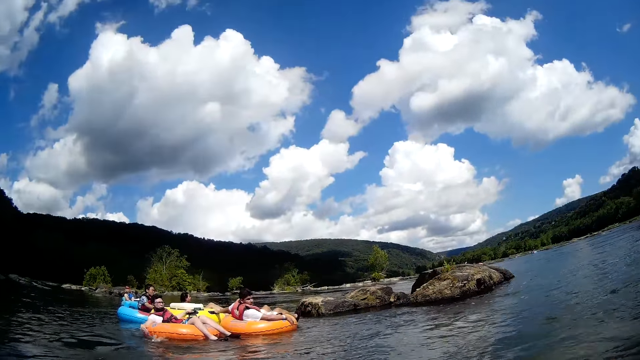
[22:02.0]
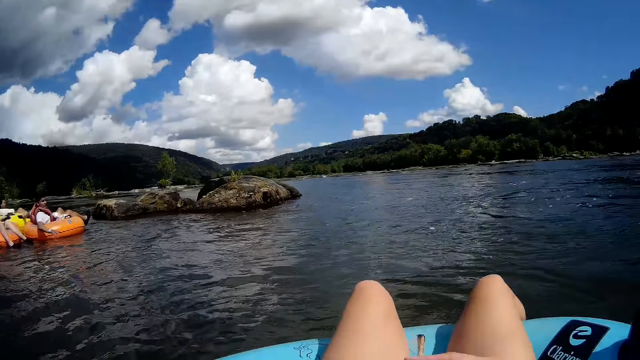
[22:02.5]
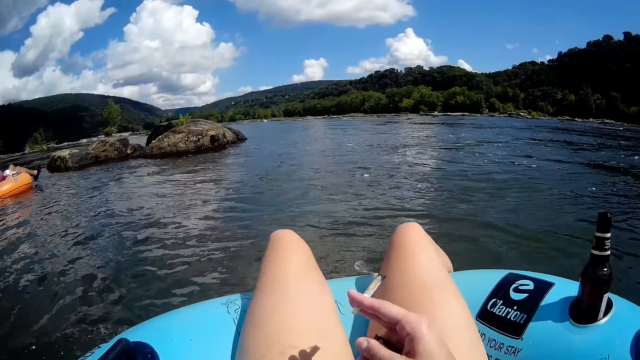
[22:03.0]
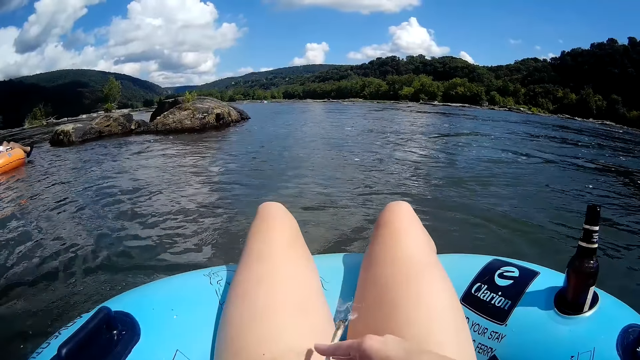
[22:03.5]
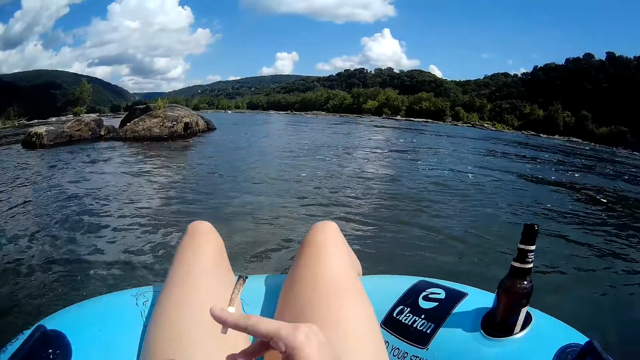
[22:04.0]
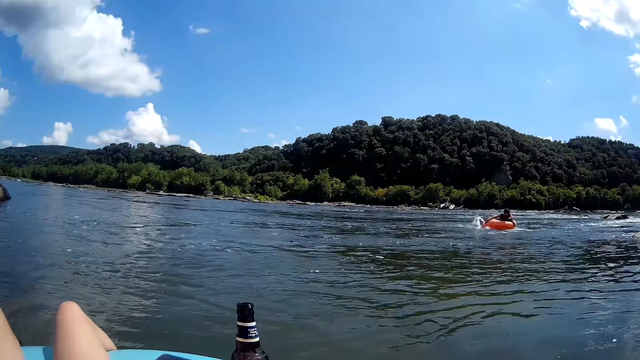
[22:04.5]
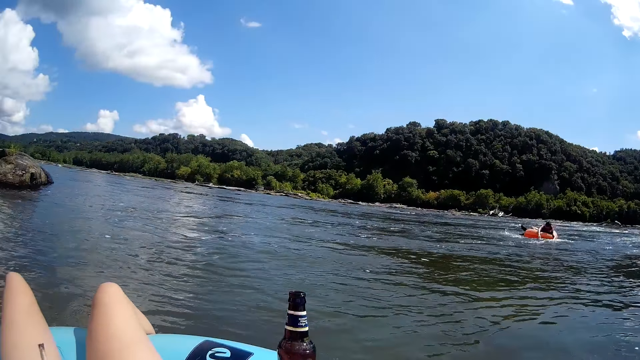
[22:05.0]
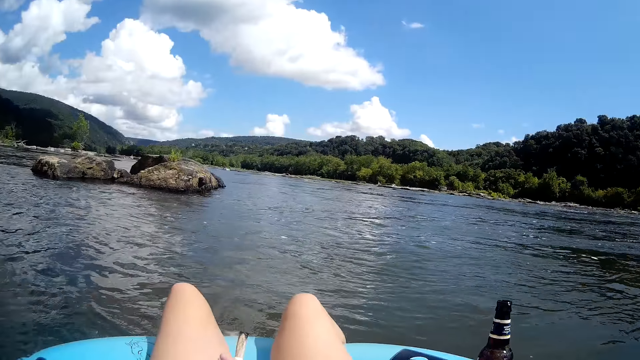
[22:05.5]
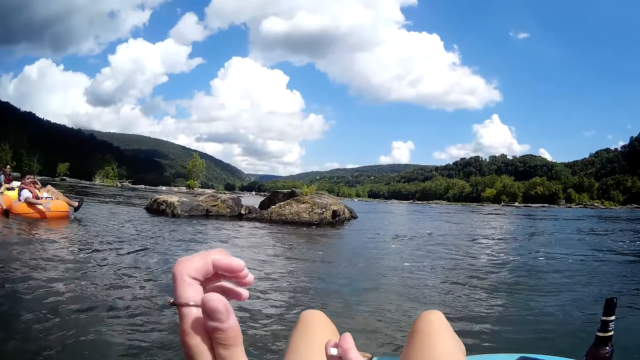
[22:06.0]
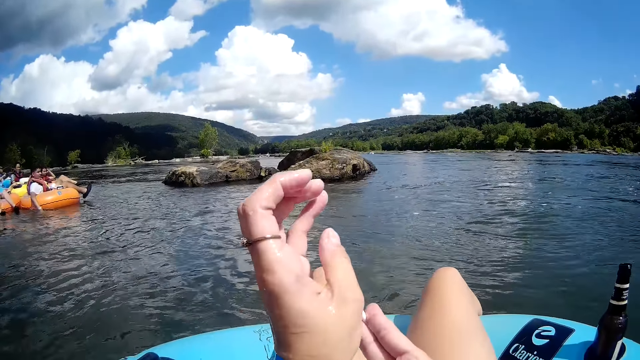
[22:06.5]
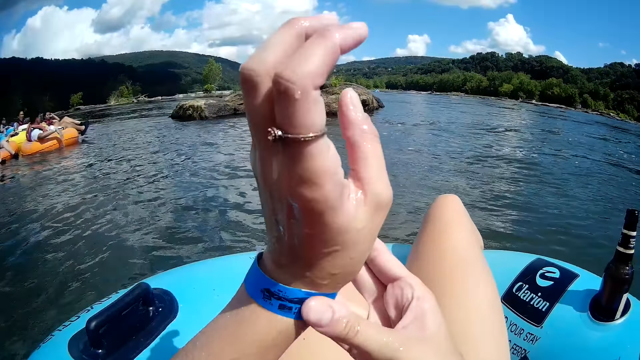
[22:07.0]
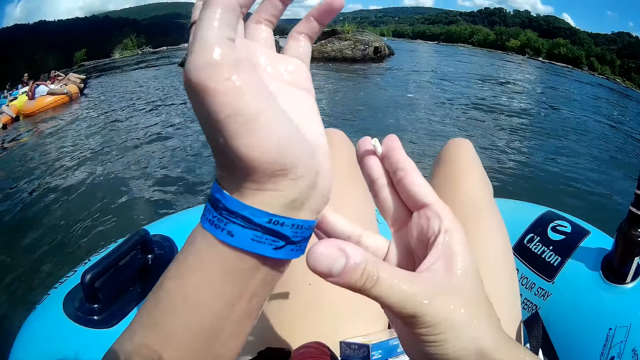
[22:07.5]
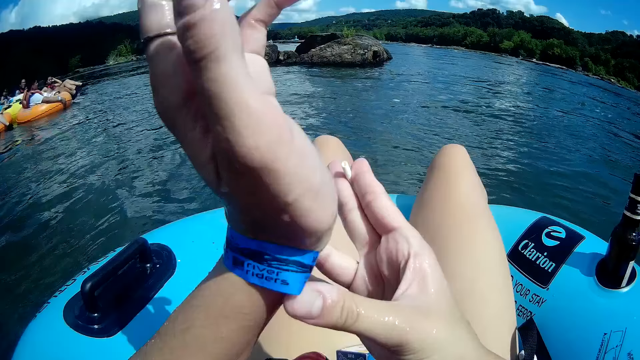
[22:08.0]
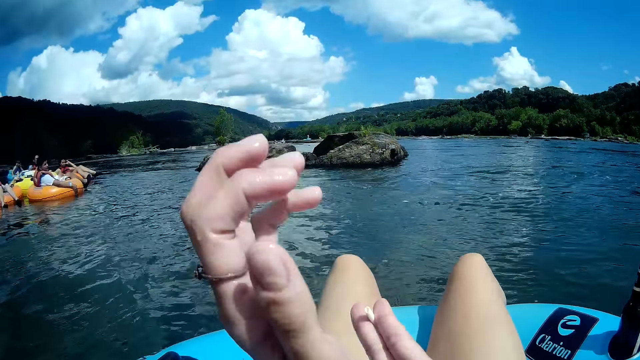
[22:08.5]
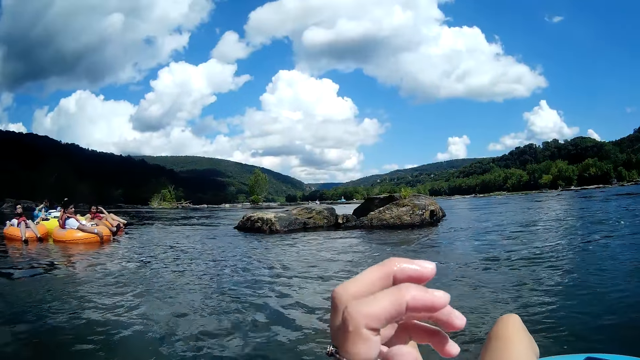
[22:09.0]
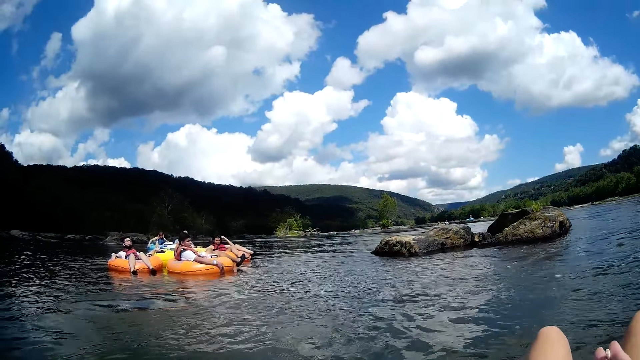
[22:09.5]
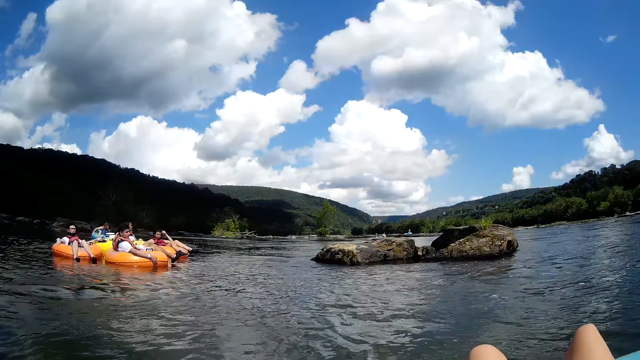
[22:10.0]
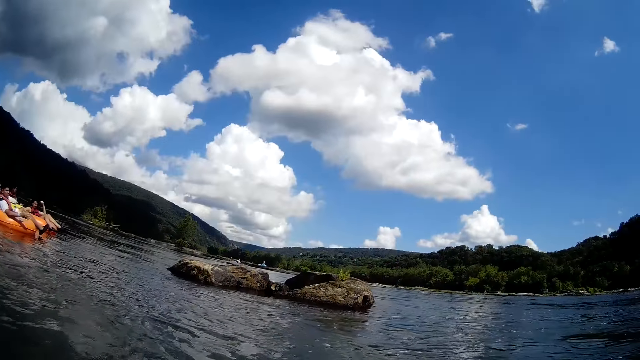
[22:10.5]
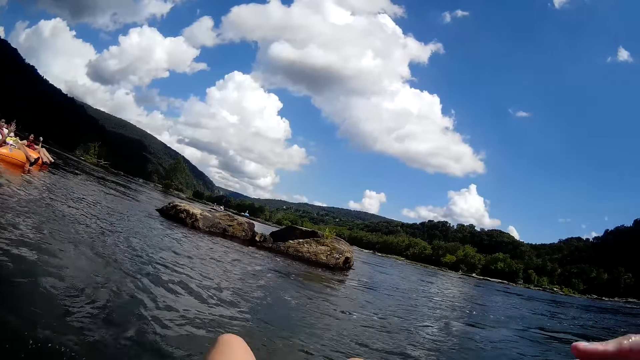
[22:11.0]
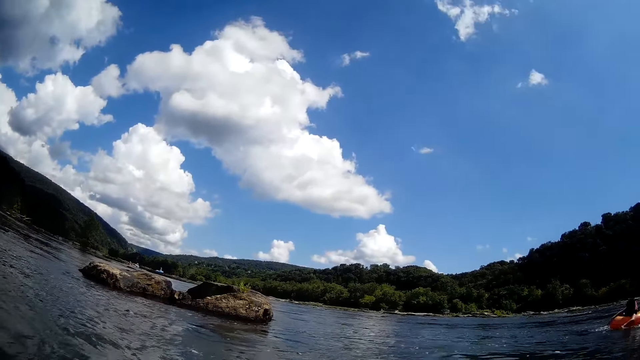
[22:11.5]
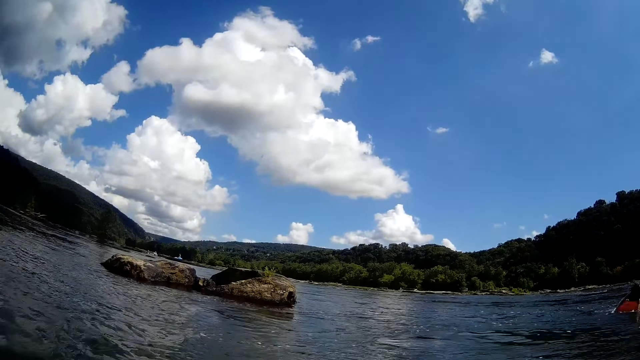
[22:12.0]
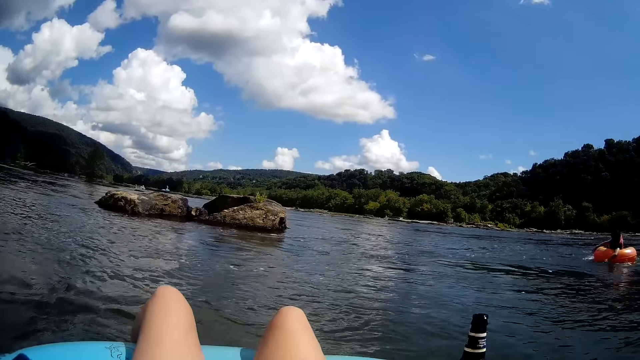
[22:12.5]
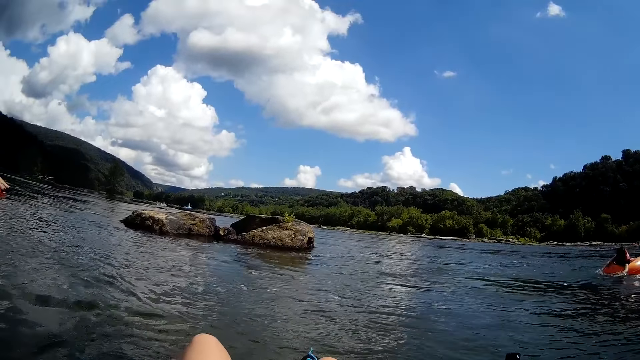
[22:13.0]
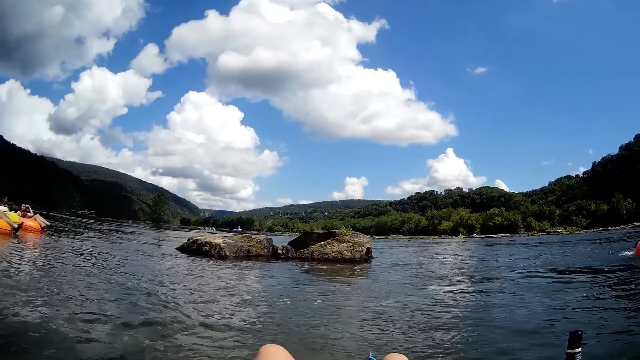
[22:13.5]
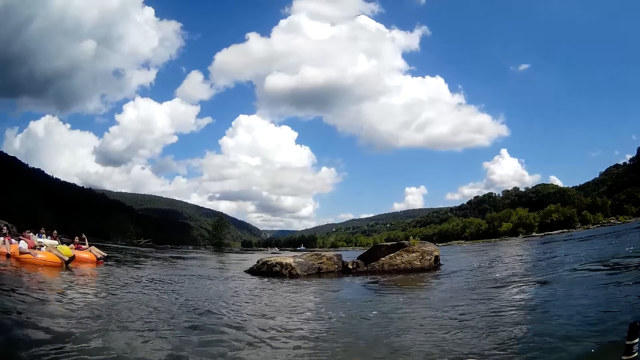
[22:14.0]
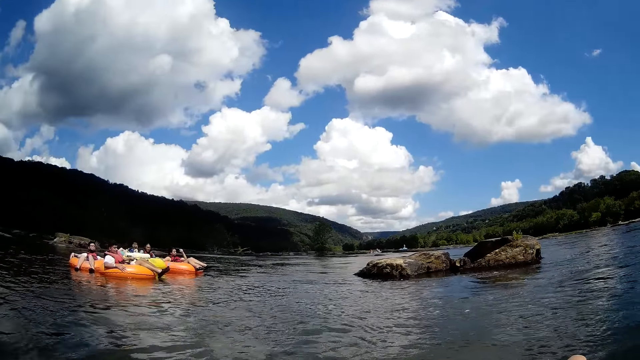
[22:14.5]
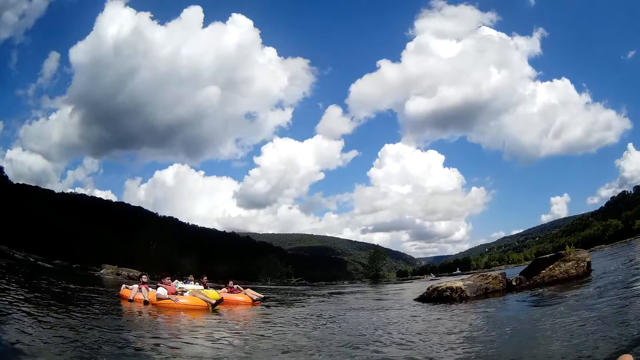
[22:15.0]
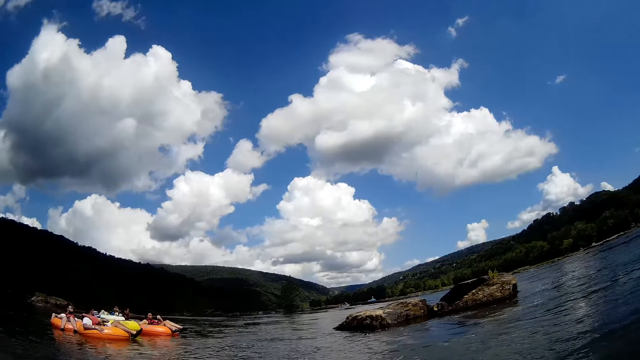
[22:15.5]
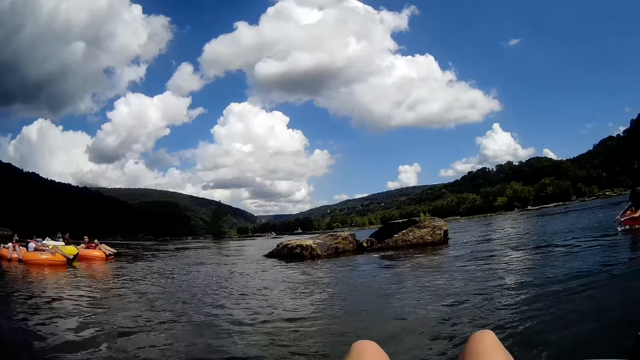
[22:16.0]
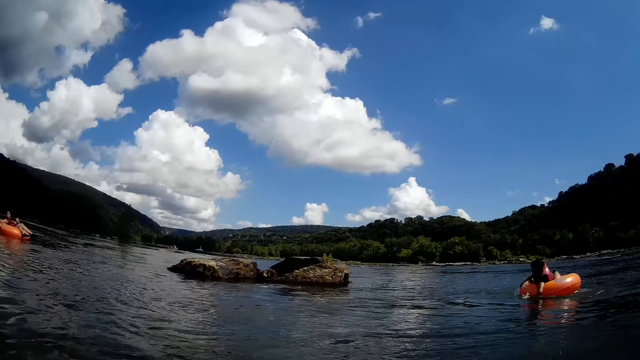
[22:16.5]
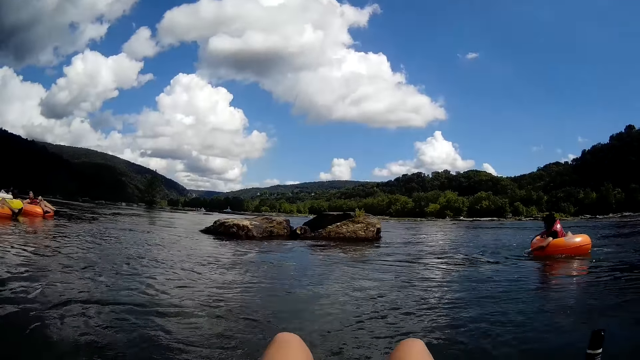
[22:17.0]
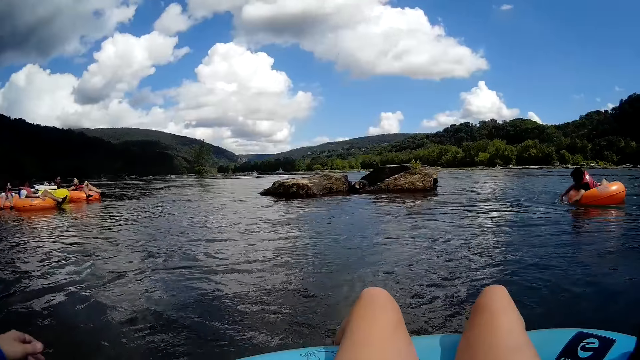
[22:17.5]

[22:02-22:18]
The camera wearer adjusts a band on her left wrist with her right hand. She touches another hand. She looks around. A man paddles a floater with both hands past the camera wearer.

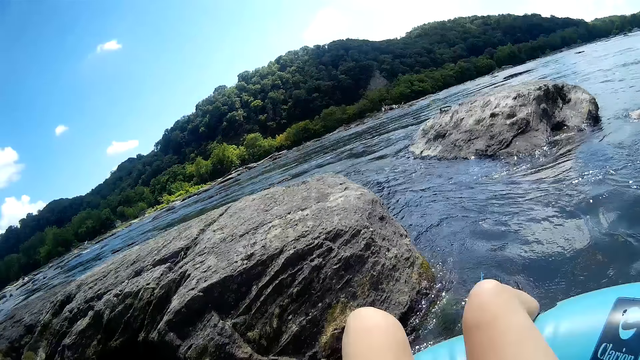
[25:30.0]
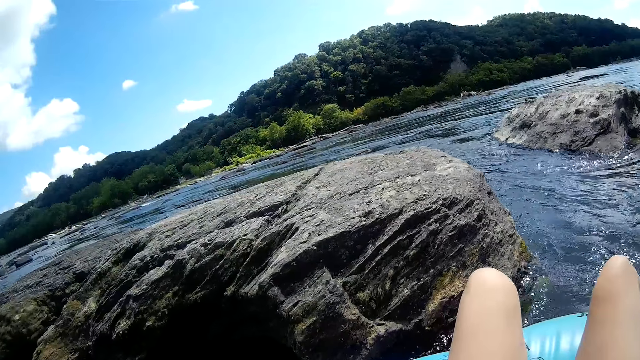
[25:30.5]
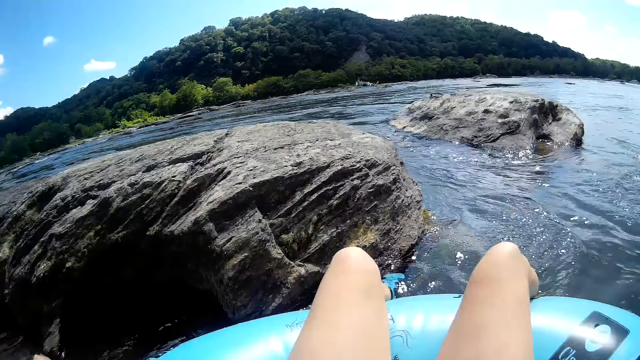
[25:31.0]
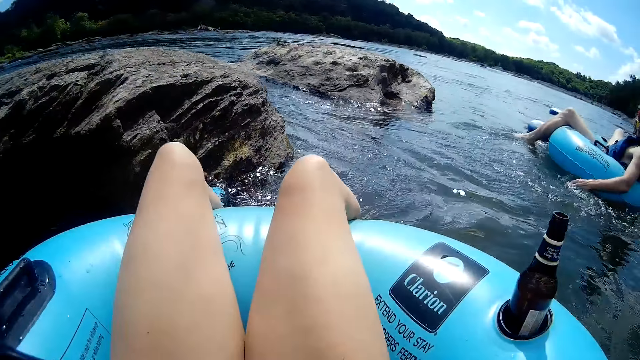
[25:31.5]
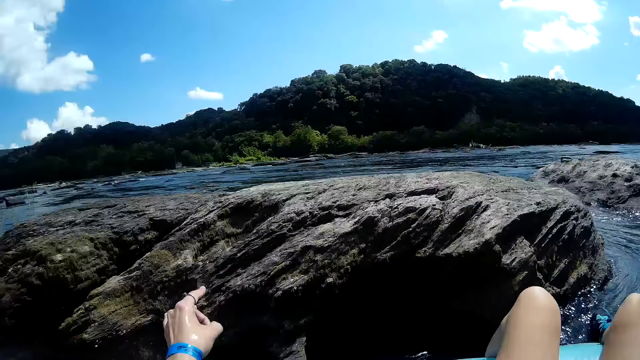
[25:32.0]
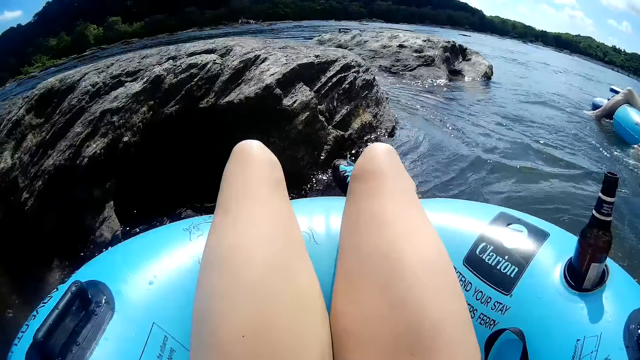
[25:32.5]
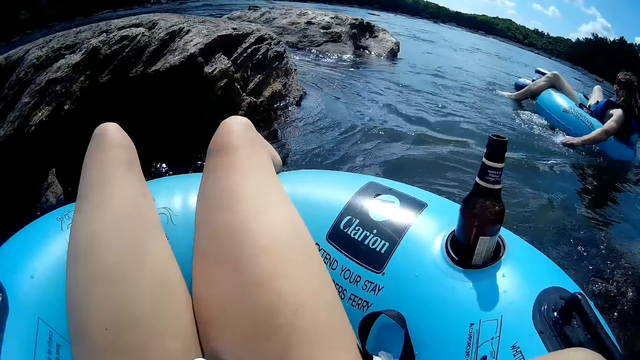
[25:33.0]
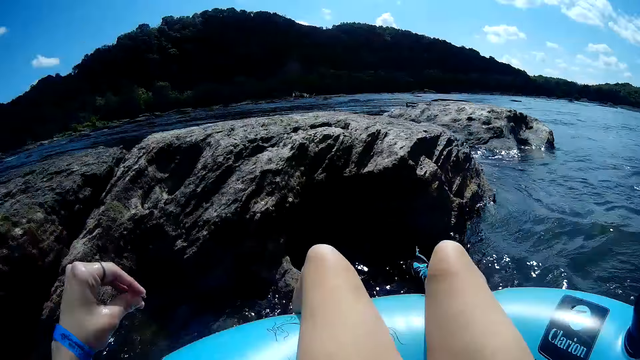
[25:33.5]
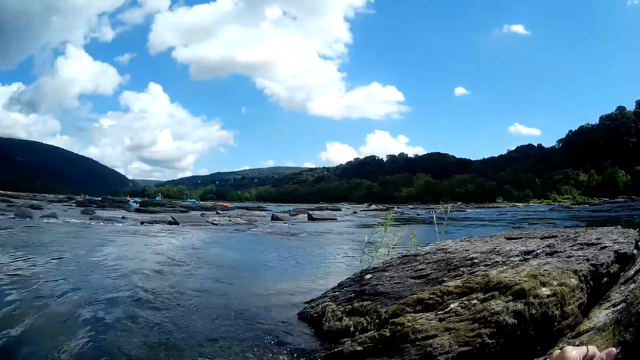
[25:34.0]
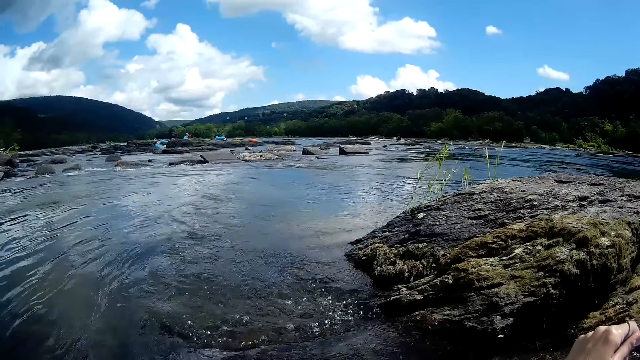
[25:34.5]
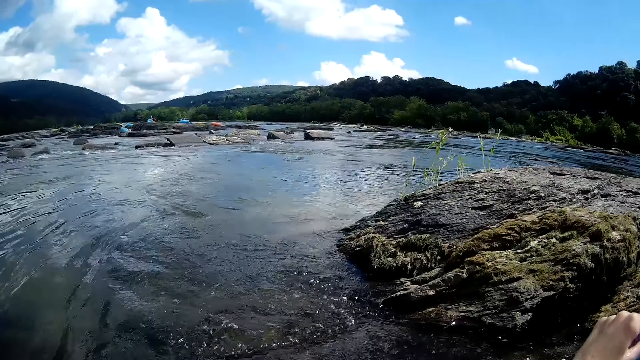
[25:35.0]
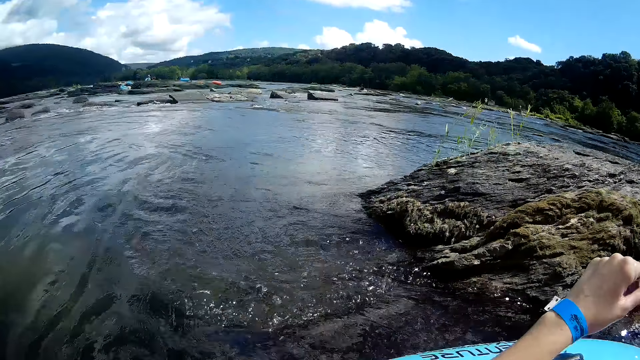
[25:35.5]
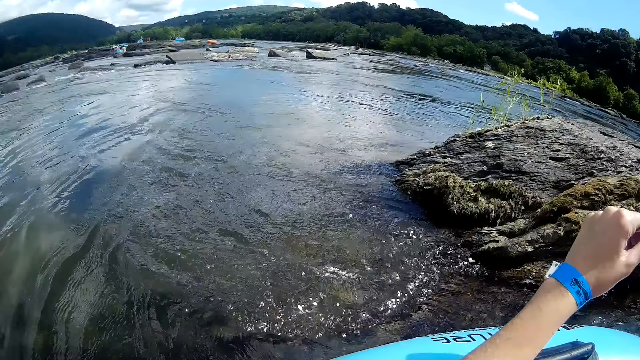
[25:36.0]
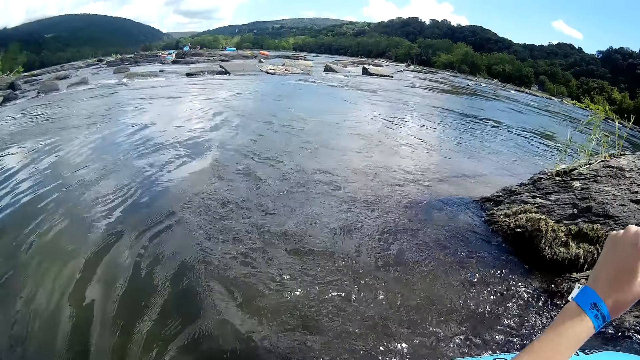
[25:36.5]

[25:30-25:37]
The camera wearer moves away from the first rock in the ocean. She flicks her right fingers.
